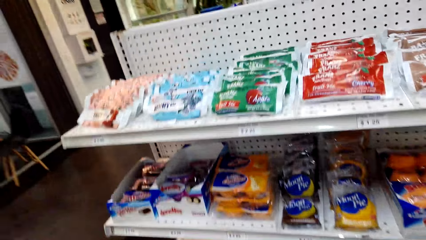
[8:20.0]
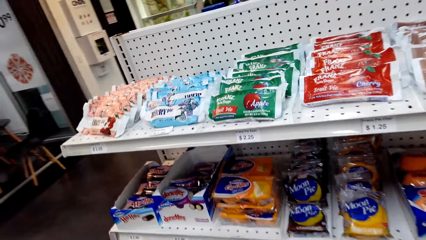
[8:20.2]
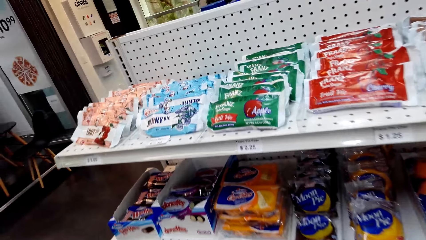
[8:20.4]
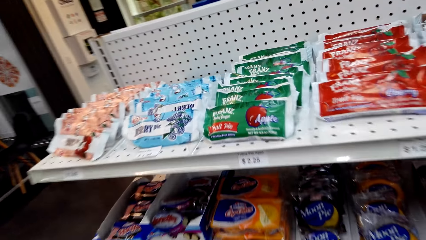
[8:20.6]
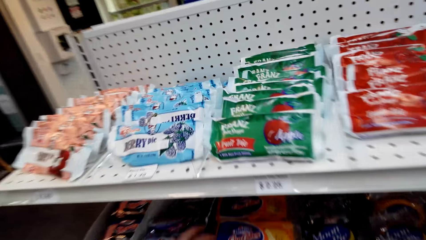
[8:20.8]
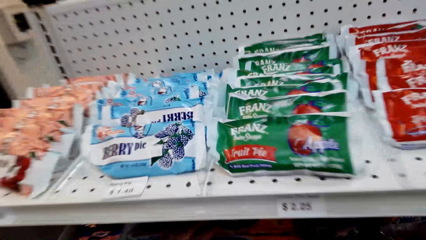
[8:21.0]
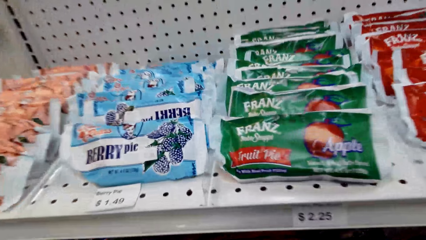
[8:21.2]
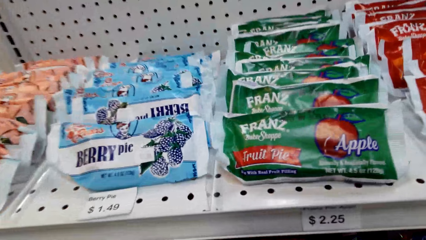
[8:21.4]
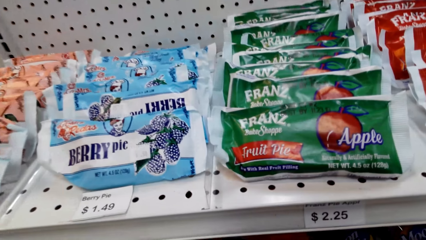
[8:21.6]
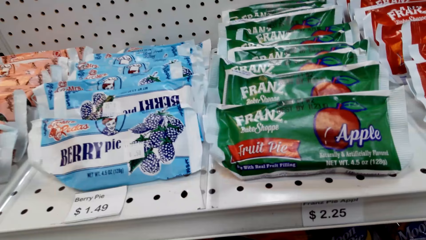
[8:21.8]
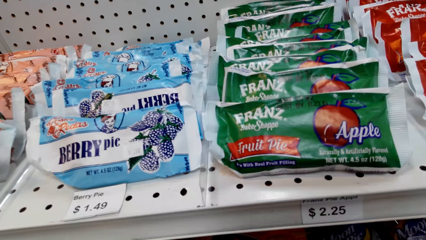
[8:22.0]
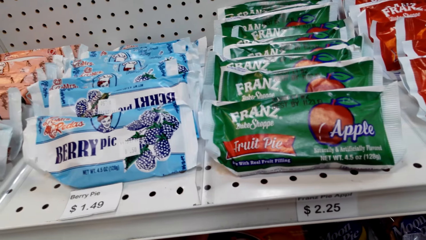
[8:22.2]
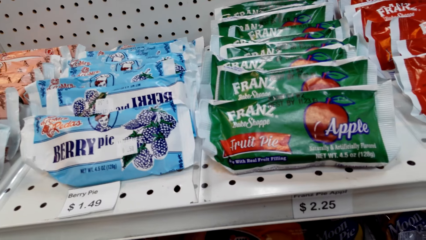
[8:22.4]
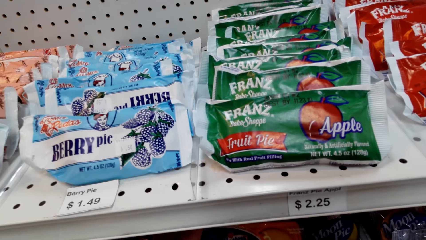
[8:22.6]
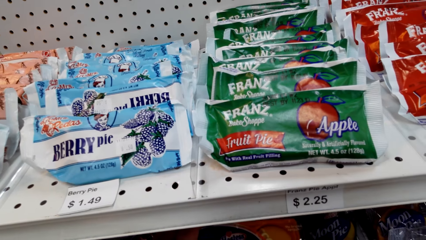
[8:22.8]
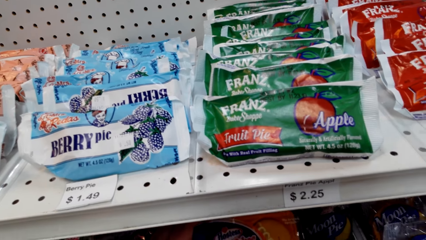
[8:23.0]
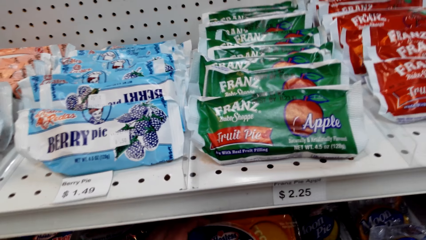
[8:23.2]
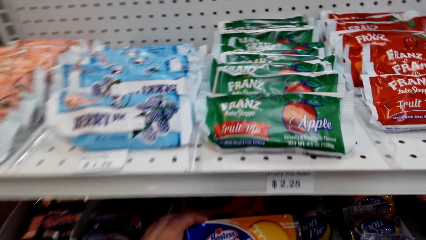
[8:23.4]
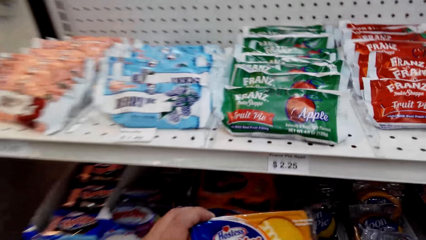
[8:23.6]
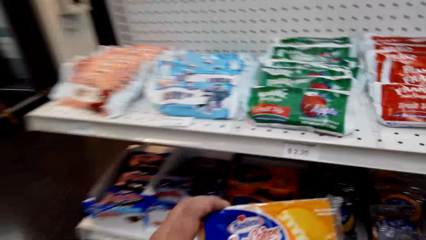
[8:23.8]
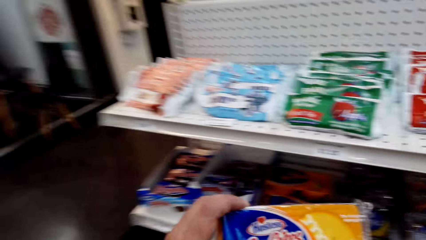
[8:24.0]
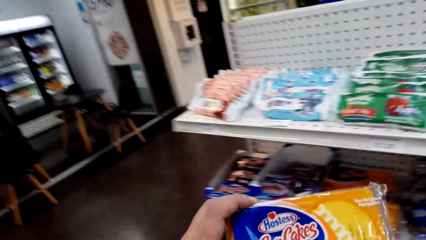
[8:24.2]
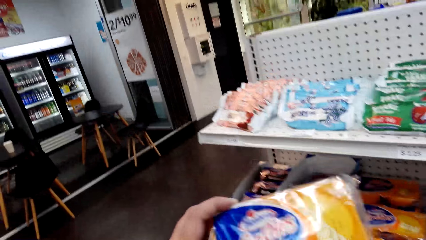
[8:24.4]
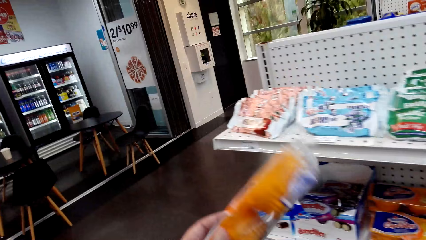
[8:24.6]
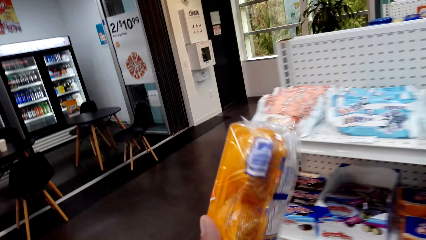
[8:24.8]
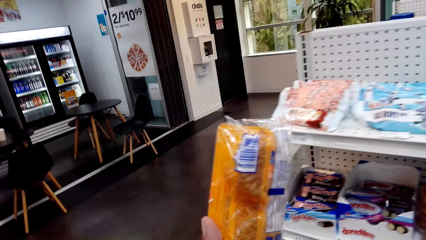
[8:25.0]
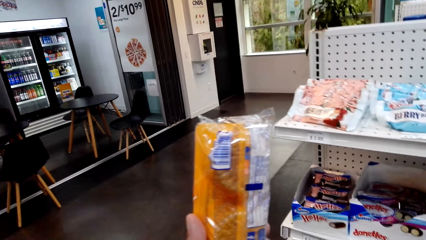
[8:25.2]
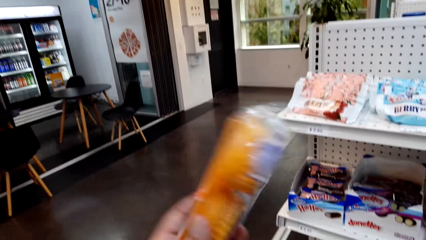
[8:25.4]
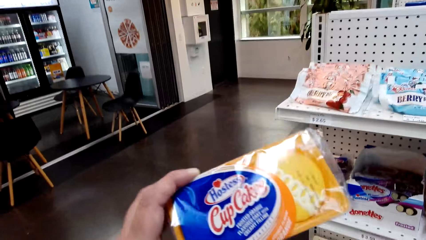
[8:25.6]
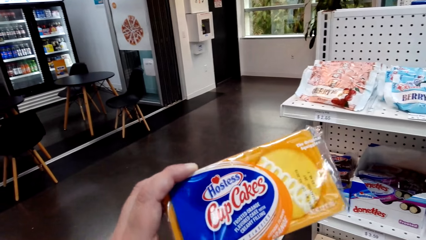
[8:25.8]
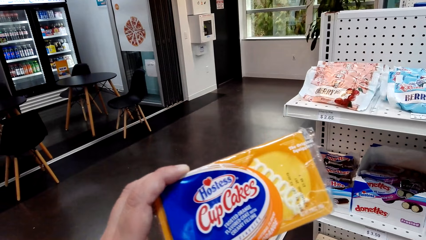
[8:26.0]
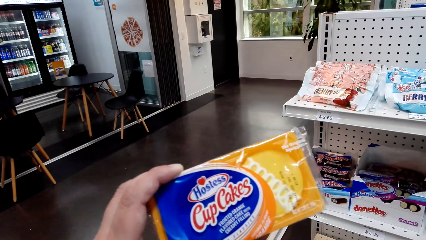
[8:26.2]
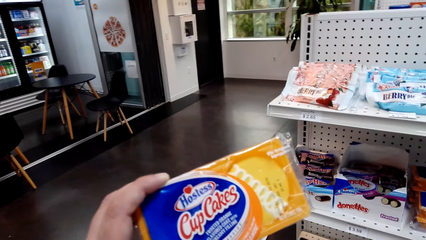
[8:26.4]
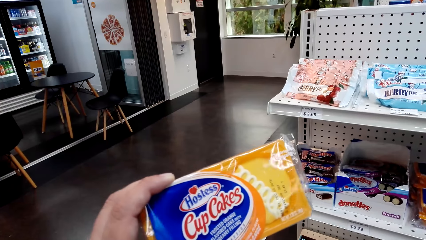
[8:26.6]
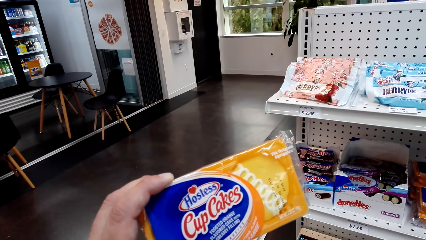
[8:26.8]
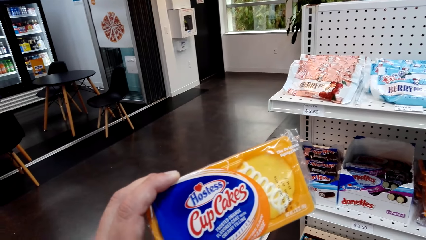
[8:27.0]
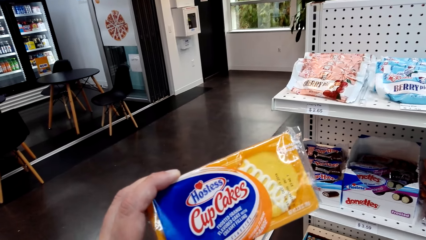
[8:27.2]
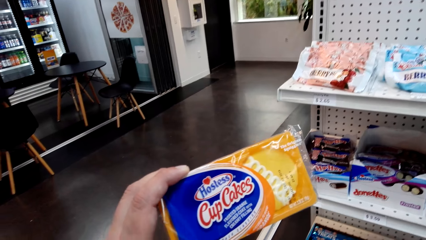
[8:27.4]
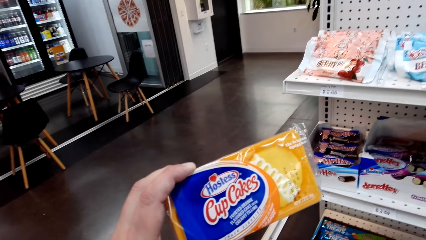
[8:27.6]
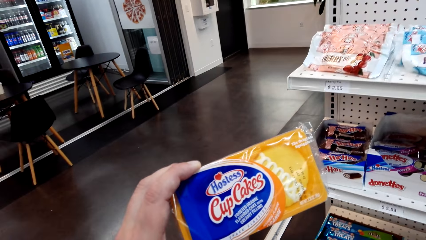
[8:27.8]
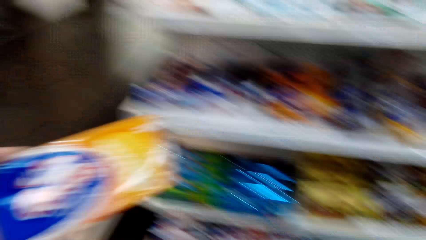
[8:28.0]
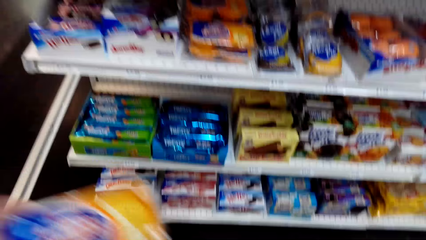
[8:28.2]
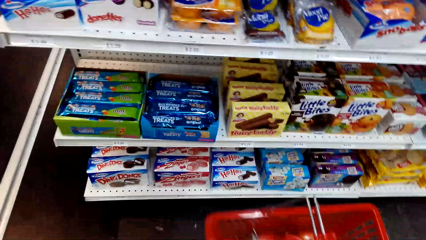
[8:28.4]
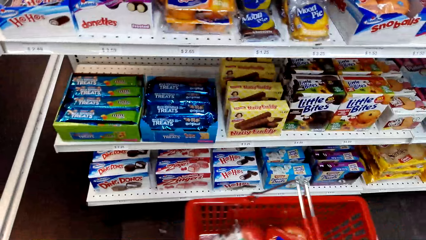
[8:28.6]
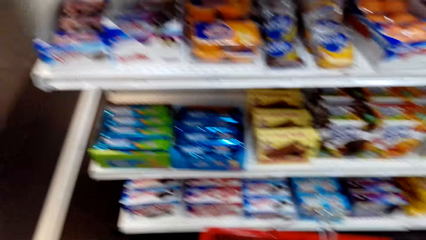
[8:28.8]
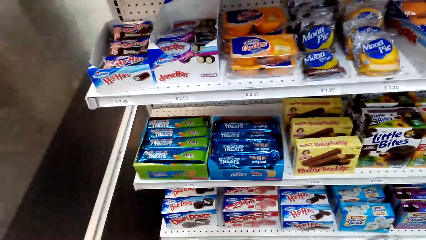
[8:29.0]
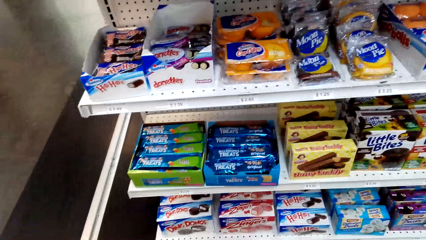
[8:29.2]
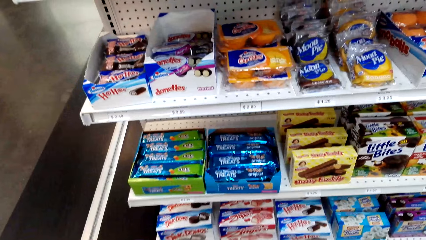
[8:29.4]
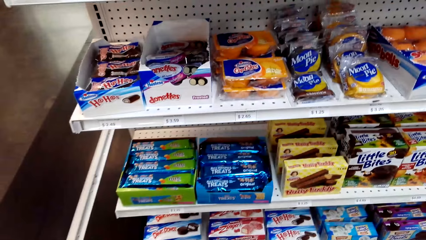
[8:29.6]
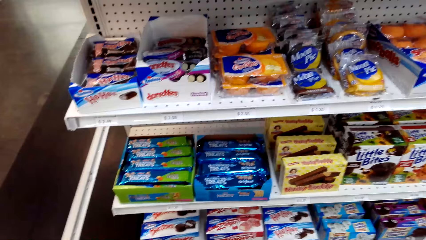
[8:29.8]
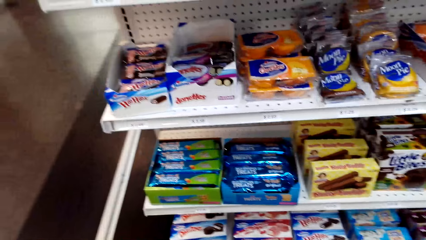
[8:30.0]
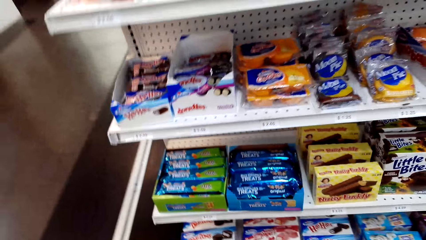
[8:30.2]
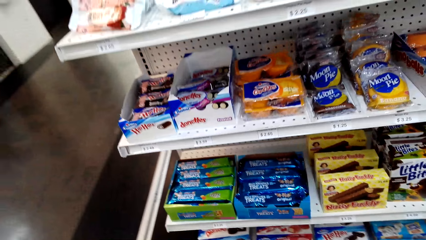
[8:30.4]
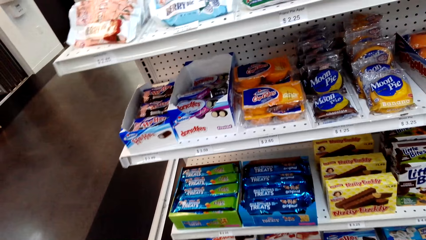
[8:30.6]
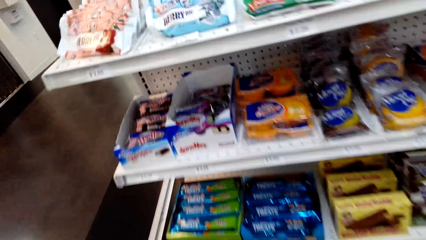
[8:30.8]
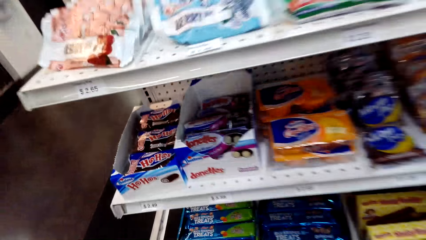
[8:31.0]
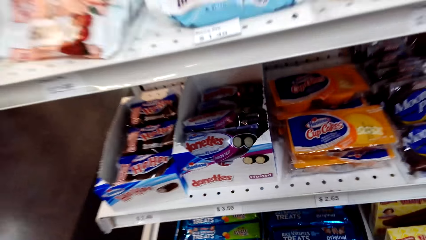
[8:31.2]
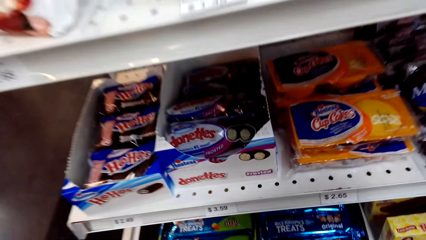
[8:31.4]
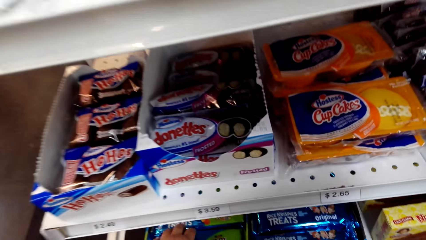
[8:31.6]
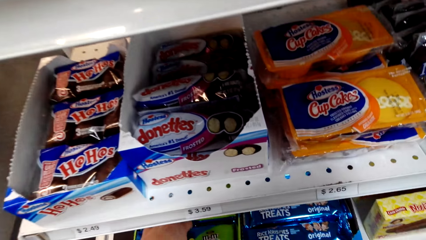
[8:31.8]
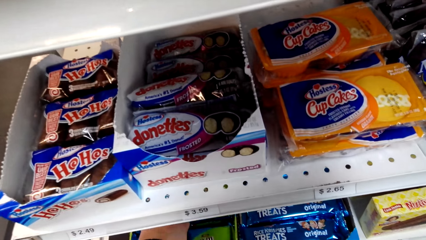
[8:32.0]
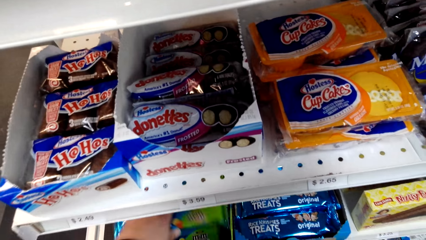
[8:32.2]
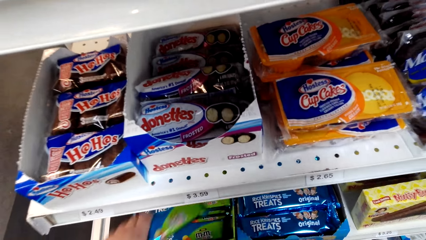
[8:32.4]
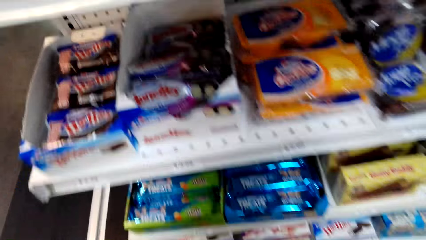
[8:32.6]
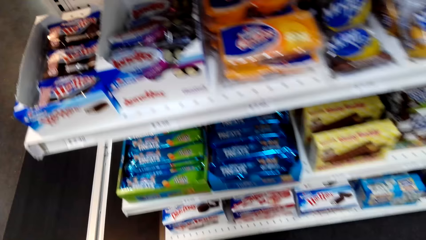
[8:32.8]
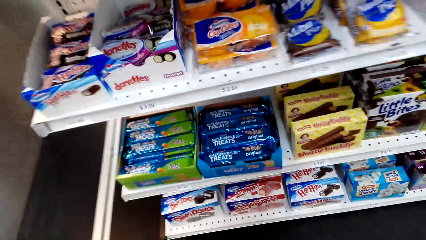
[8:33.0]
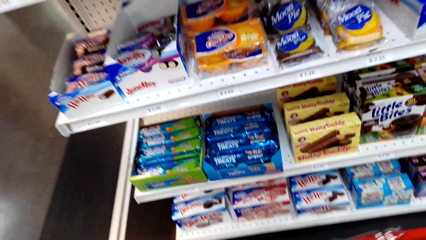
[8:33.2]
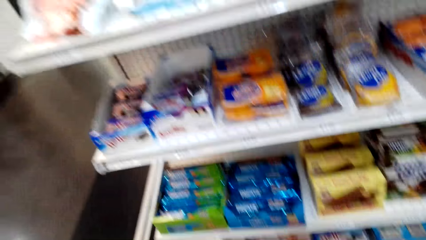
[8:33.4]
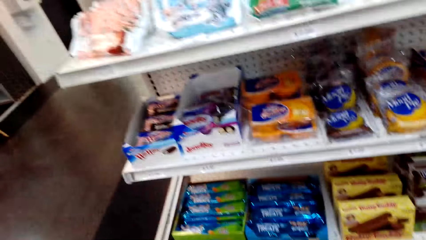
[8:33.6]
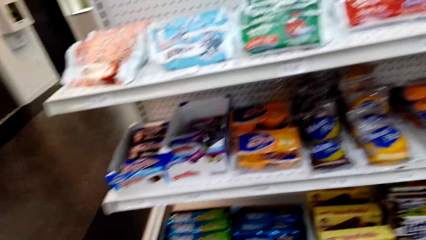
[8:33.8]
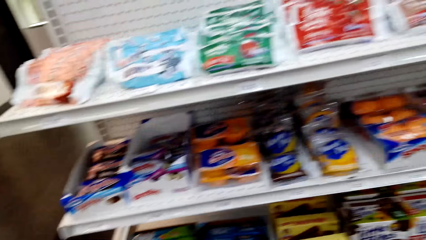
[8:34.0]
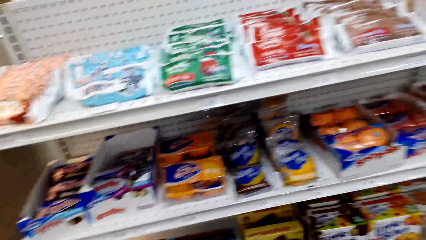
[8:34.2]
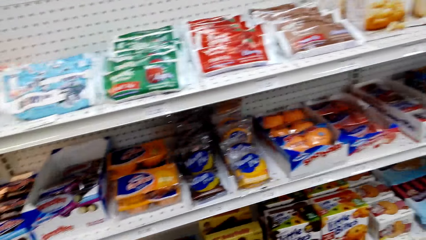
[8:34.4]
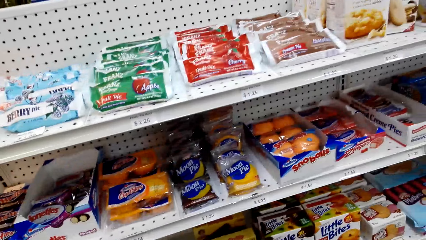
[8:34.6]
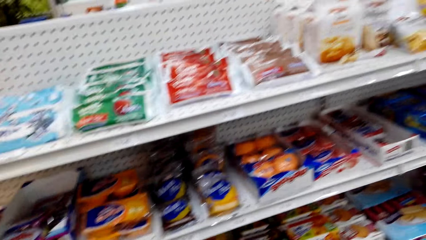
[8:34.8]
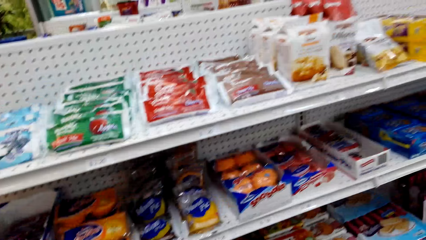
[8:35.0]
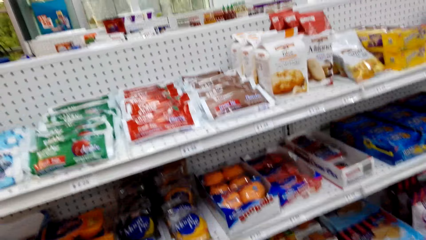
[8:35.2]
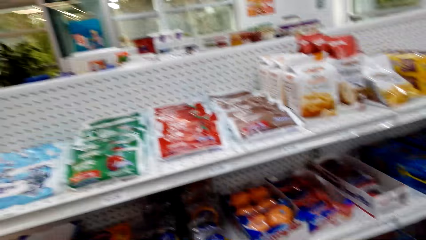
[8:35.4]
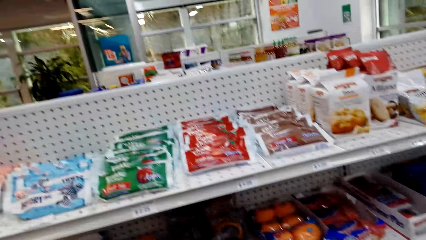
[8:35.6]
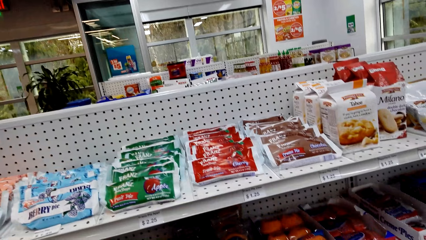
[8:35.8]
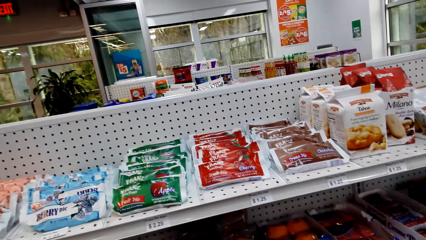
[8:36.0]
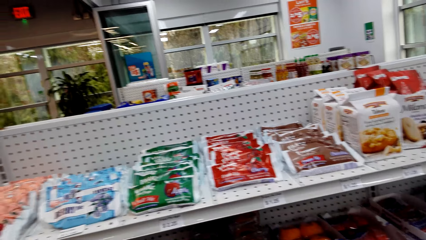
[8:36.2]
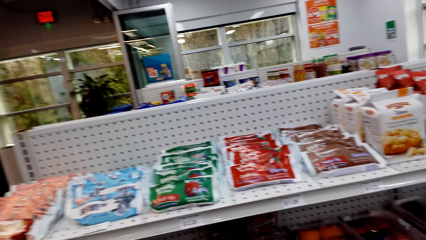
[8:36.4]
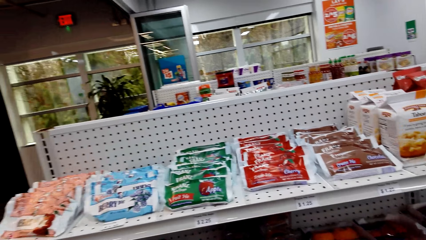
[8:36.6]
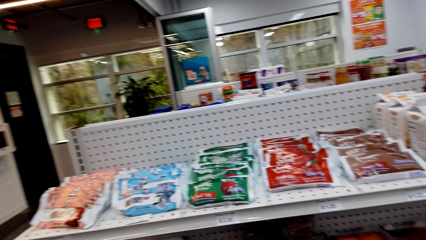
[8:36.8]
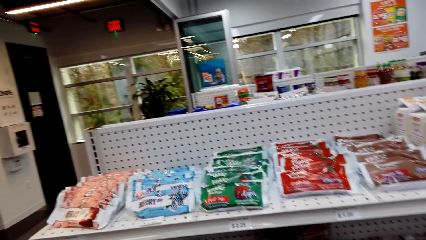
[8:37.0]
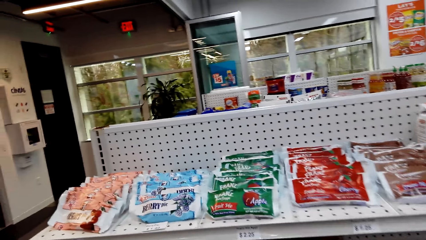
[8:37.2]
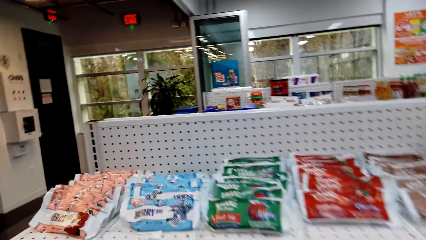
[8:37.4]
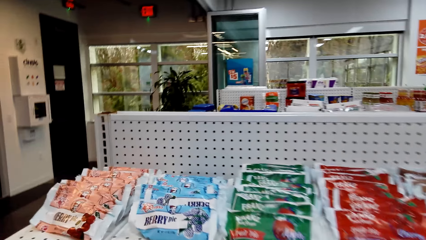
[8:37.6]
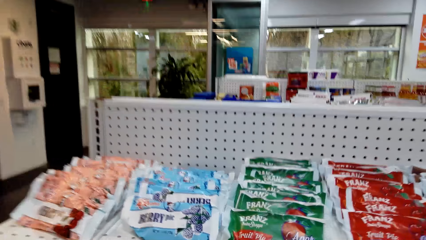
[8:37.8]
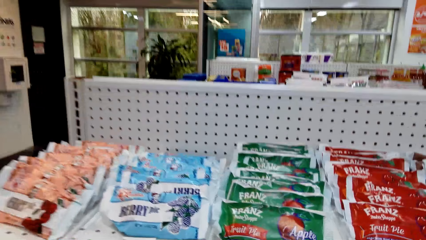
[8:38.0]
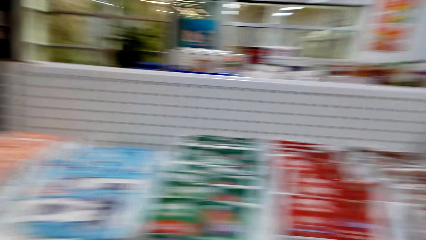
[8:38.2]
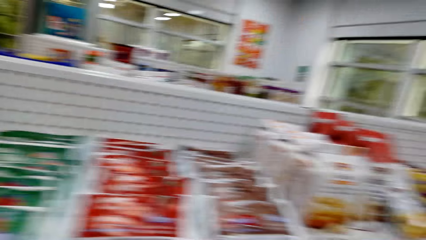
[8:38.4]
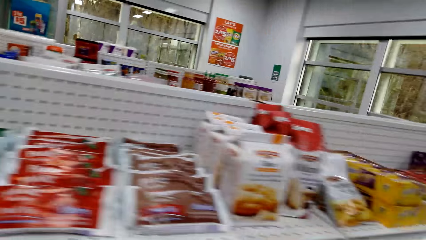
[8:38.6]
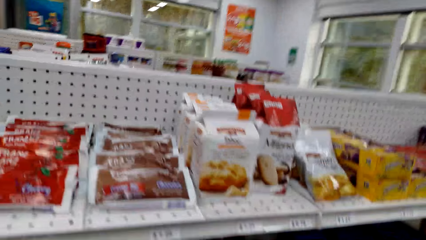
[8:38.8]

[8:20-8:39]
The camera wearer picks up a packet of cupcakes. They hold the cupcakes. They place the cupcakes in the basket trolley. They pick something. They look at the items on the shelves.
